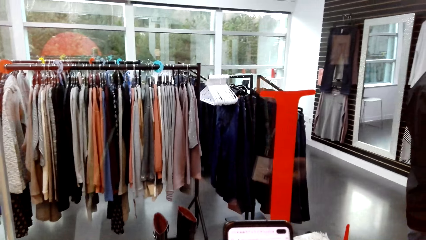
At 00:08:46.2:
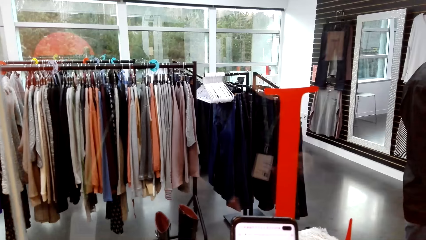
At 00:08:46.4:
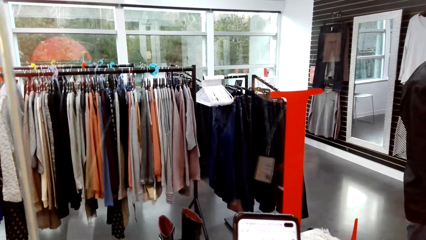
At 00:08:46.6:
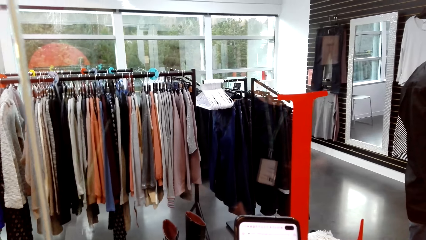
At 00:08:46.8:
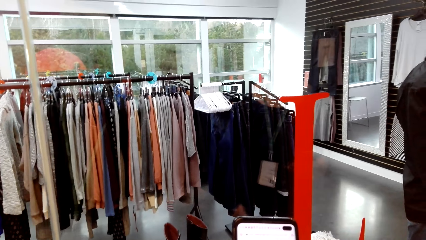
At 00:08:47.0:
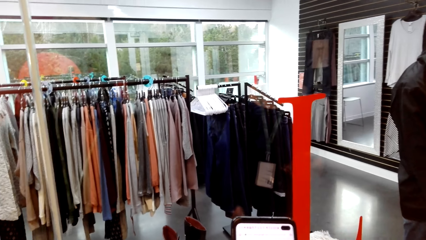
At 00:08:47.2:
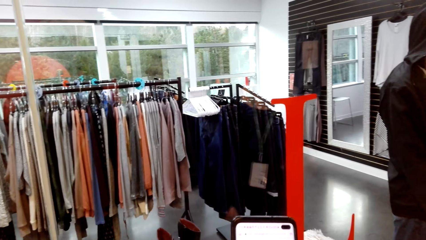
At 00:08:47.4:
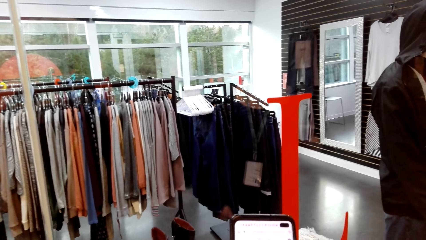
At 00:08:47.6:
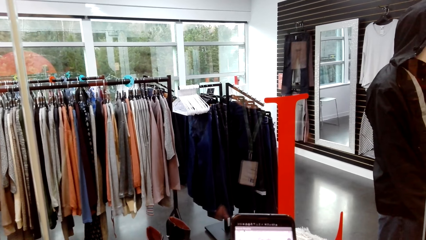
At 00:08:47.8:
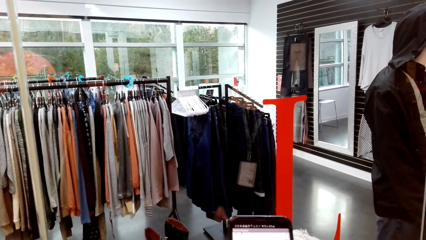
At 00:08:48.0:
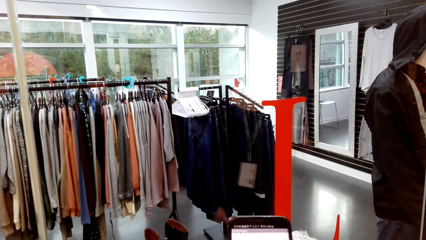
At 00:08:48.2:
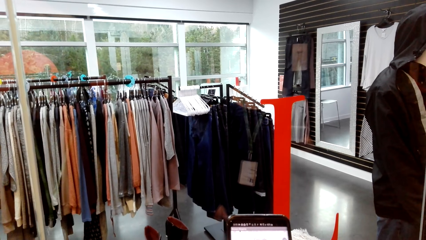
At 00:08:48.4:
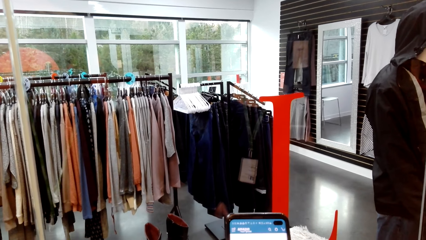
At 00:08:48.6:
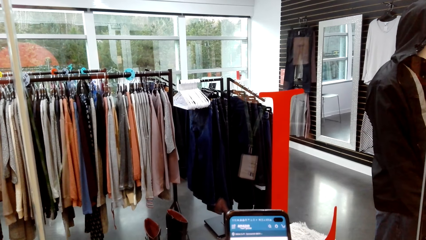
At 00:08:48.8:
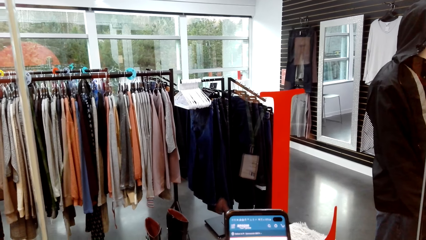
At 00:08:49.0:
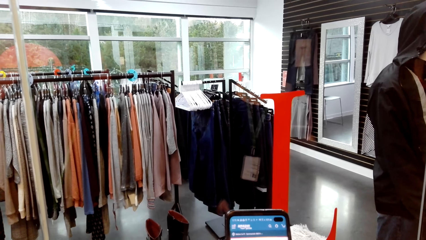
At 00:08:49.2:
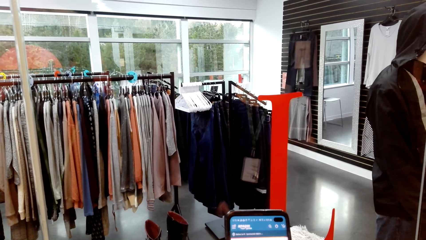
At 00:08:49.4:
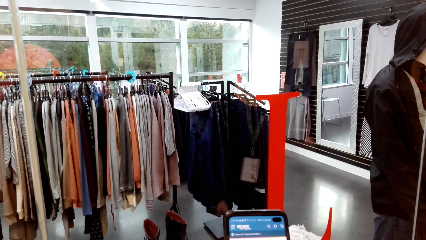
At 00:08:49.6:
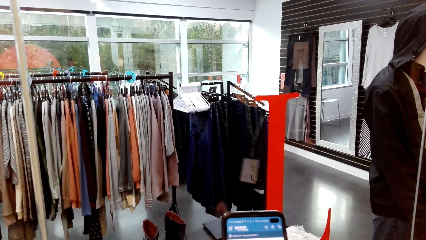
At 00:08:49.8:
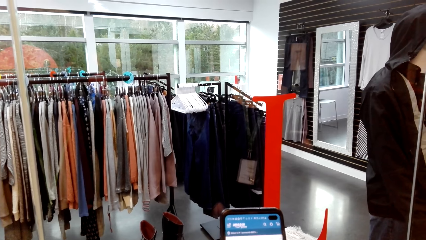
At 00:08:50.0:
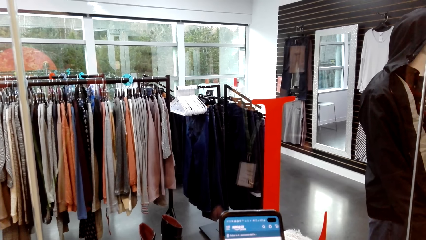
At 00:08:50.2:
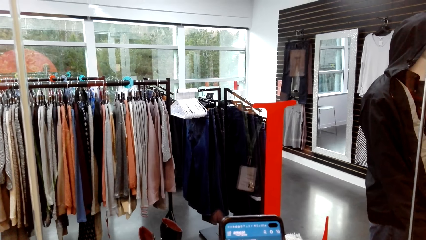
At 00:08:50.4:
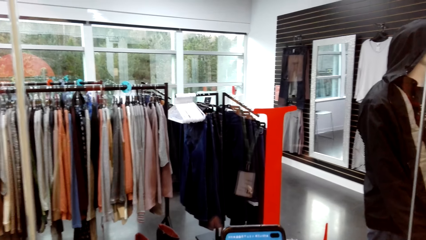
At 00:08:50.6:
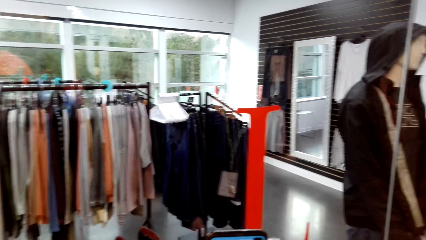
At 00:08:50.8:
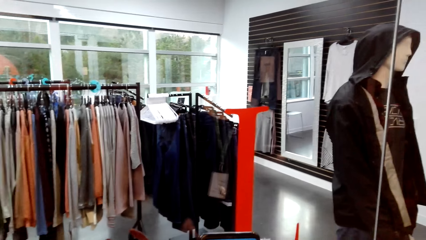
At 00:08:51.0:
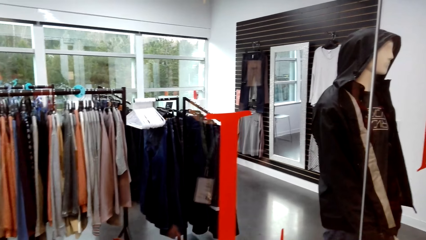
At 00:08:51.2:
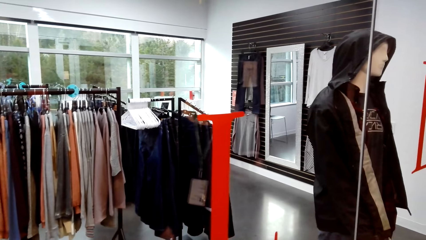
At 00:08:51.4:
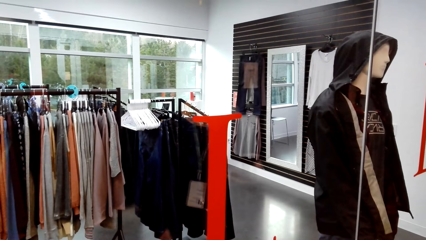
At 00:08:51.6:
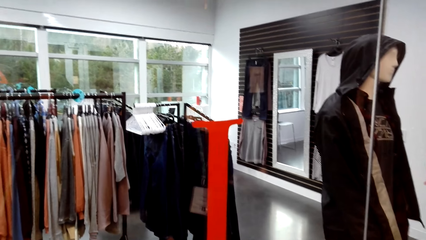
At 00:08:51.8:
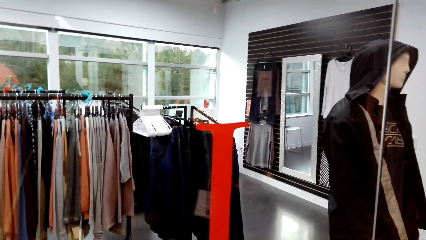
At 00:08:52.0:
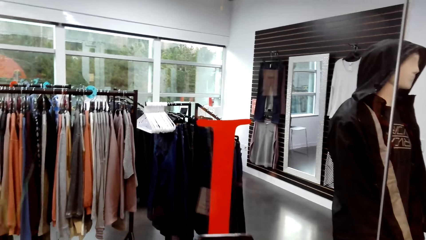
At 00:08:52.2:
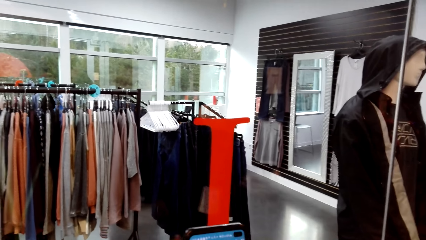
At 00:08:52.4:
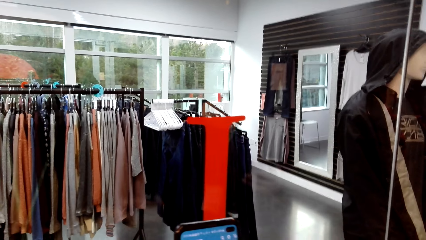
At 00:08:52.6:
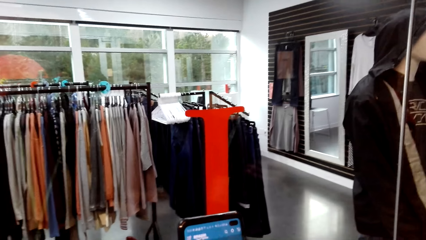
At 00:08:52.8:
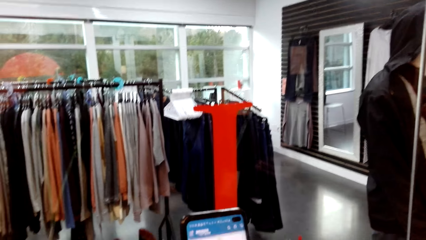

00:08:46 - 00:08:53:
The camera wearer looks at the phone.

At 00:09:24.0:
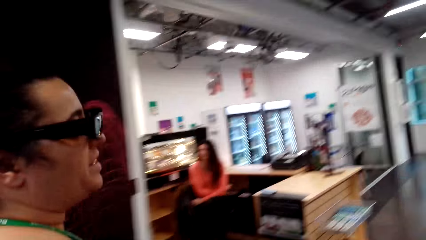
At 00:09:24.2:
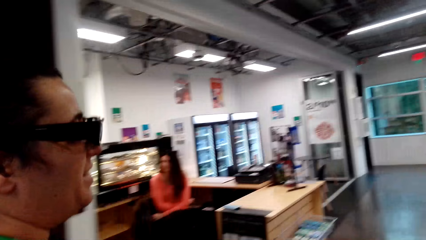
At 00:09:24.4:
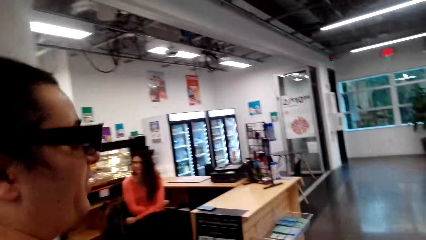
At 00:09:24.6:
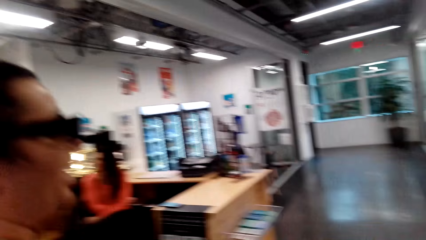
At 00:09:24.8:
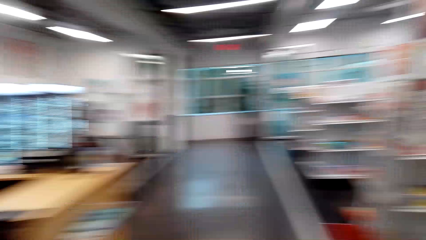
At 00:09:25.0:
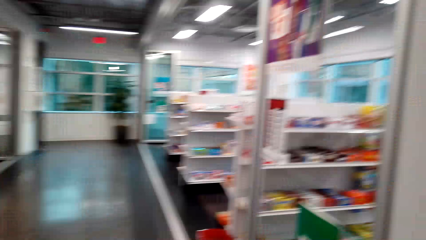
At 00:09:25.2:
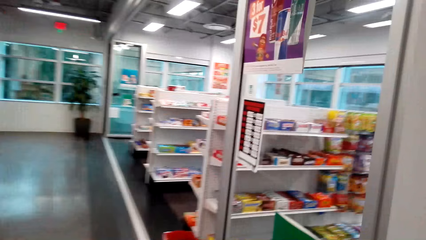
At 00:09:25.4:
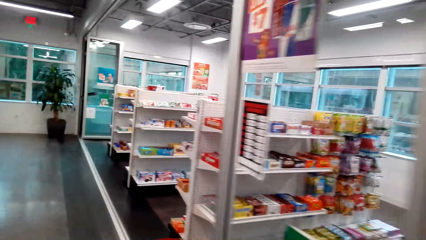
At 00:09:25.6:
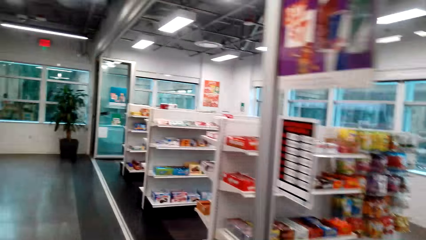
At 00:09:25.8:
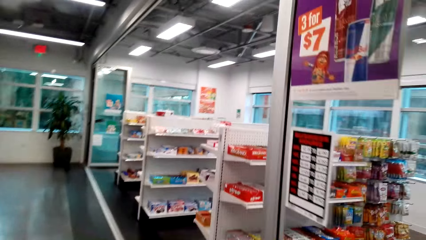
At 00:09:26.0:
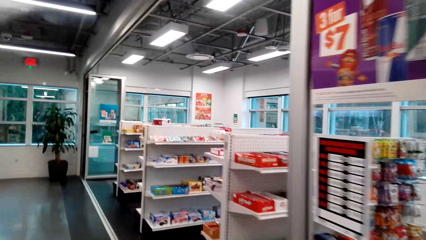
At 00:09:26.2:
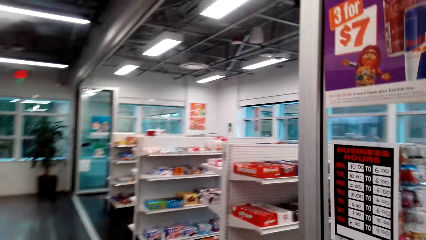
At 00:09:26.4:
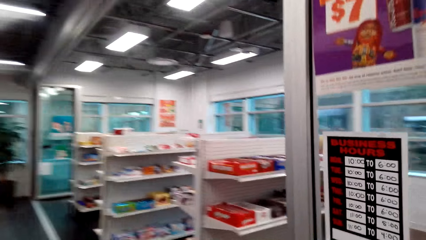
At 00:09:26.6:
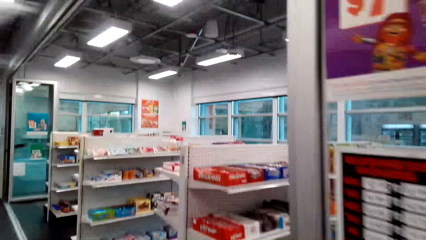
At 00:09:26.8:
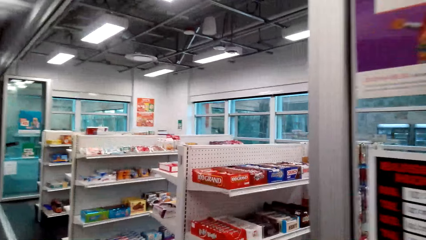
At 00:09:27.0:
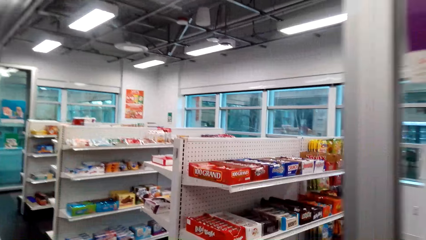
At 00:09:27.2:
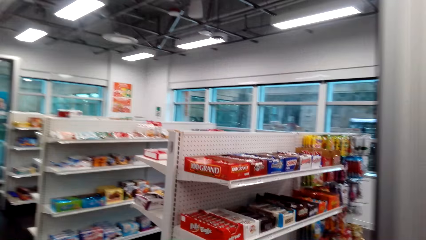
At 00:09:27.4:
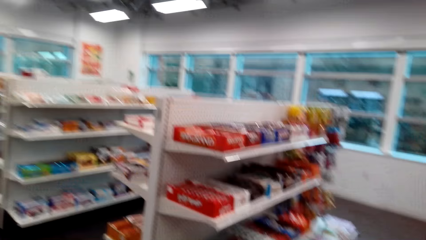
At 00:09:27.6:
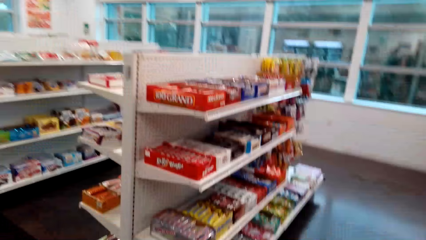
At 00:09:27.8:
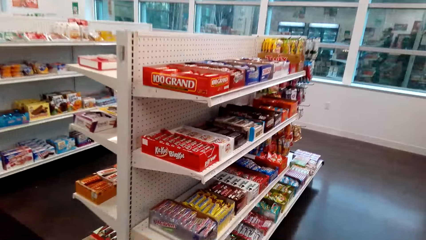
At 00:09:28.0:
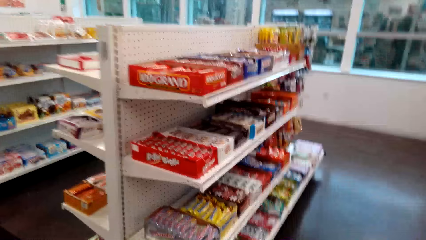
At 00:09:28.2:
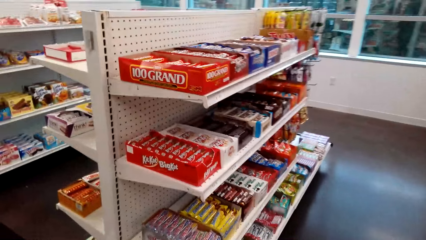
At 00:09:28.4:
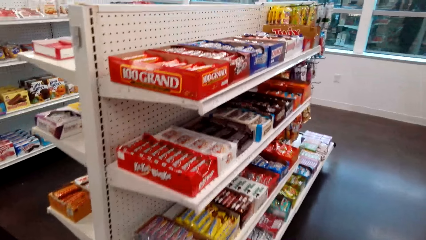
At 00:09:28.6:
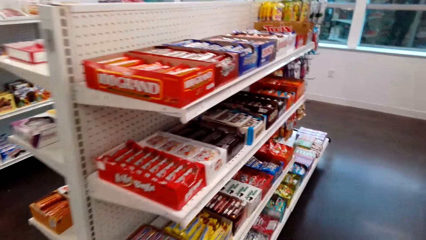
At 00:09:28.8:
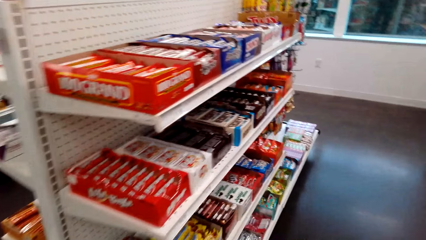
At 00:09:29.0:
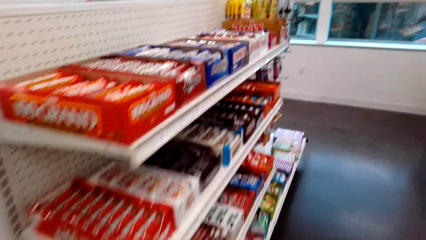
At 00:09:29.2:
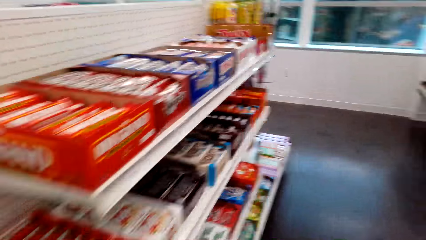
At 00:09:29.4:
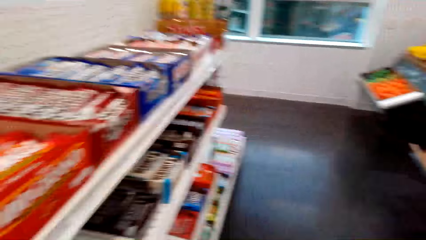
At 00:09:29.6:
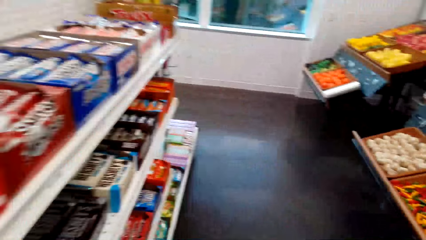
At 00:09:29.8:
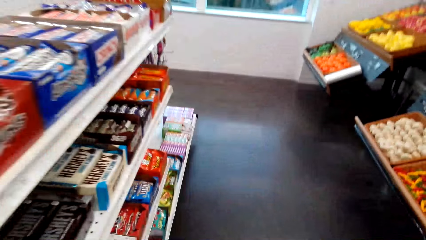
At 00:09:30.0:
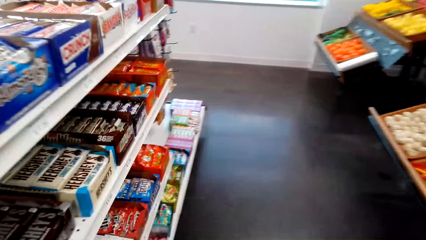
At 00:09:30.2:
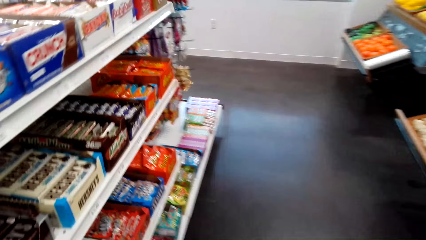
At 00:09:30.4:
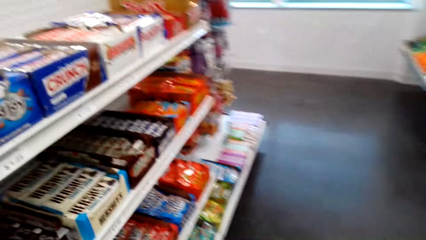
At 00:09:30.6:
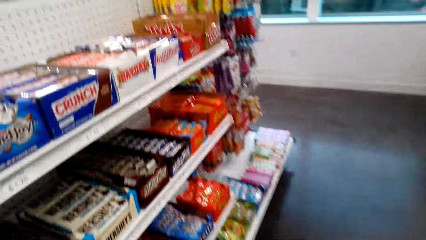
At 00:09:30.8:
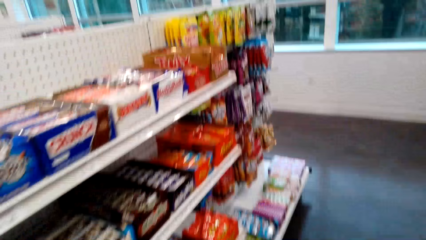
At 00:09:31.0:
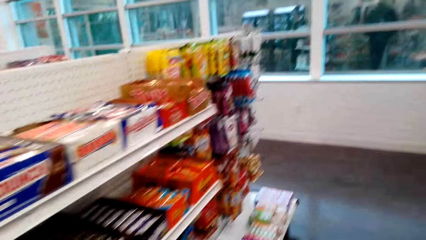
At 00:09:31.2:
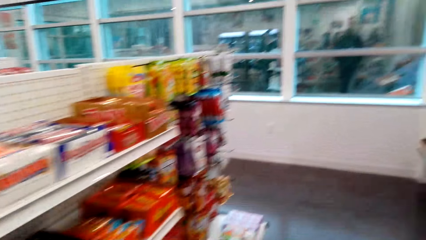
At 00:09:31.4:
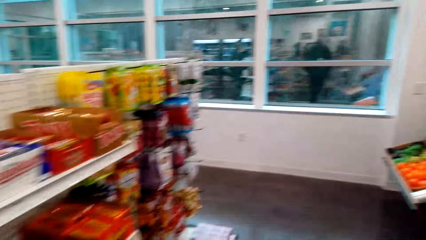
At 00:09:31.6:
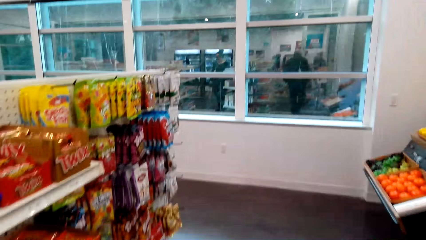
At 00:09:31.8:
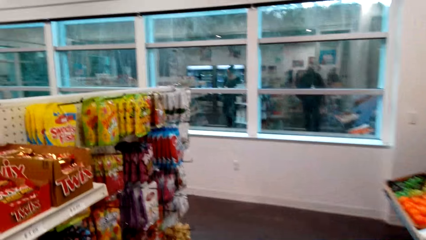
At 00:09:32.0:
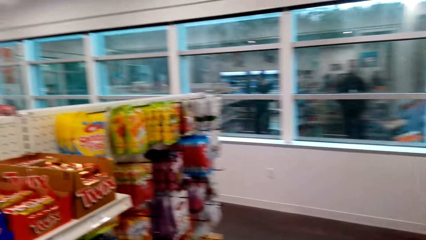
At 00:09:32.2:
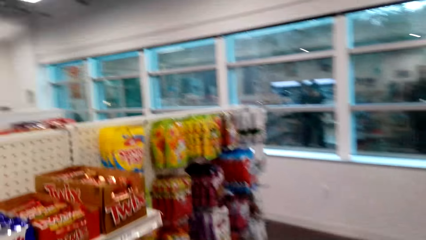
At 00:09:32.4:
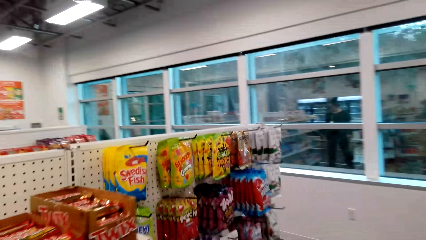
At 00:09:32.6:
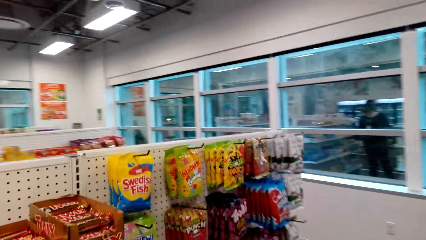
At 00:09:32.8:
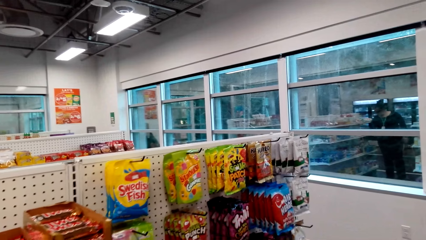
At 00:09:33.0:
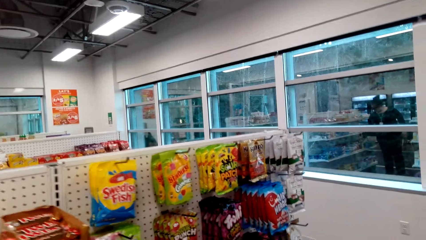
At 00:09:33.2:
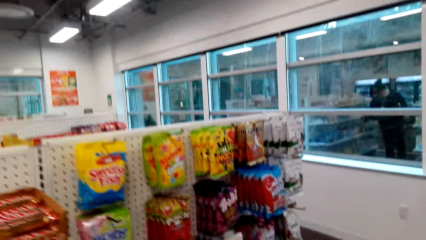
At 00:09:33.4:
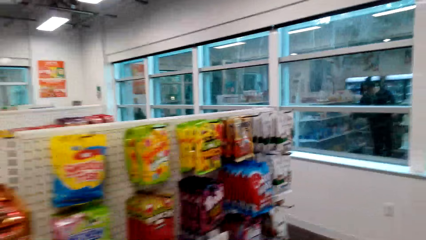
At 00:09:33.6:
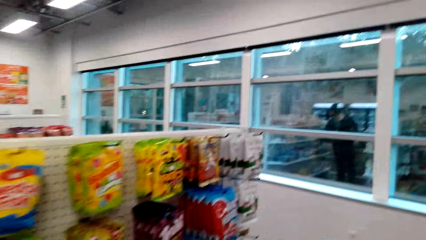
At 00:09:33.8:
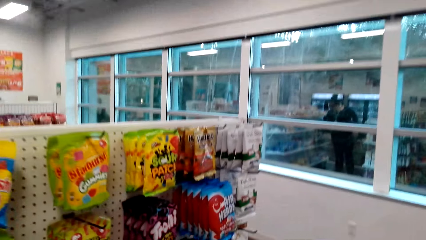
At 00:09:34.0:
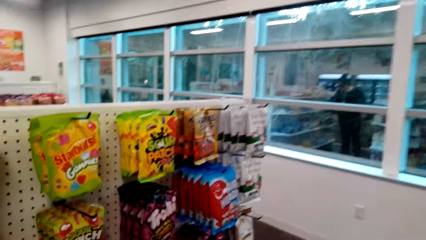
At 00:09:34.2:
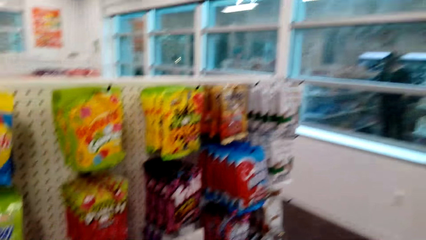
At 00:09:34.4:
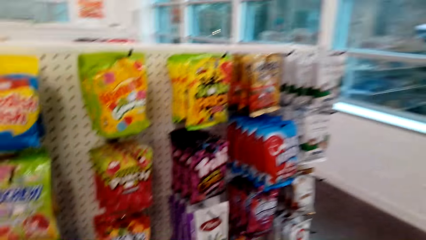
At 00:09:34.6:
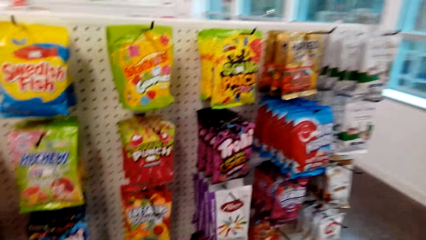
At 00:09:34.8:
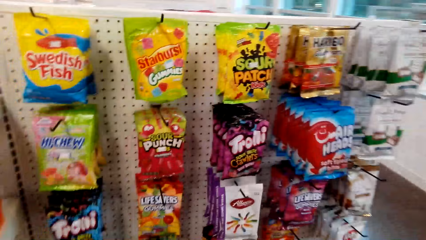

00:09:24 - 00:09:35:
A woman talks and walks.
